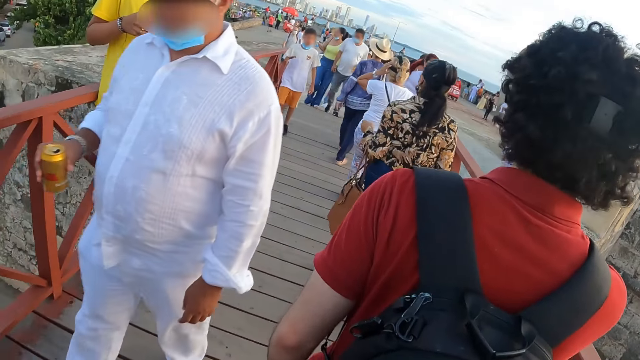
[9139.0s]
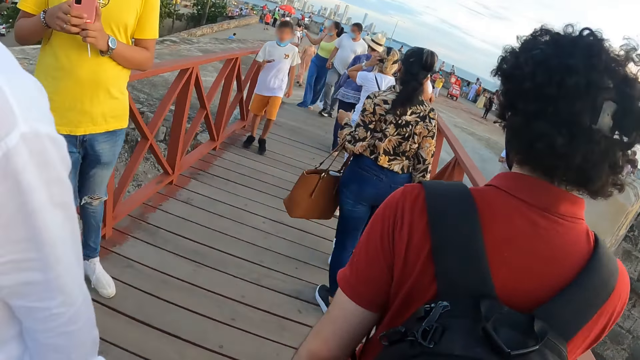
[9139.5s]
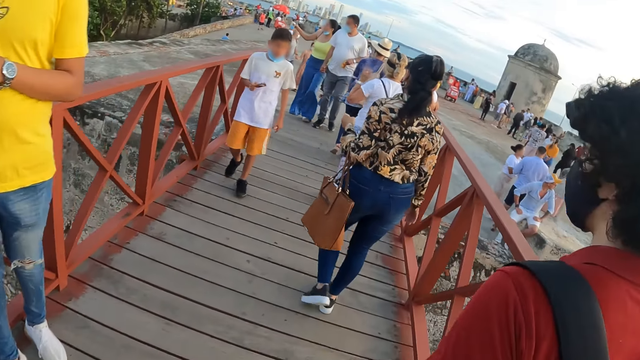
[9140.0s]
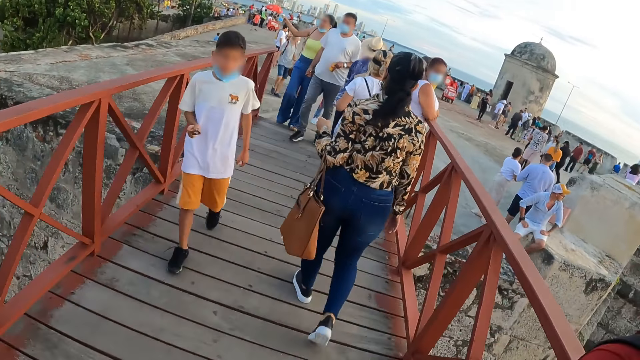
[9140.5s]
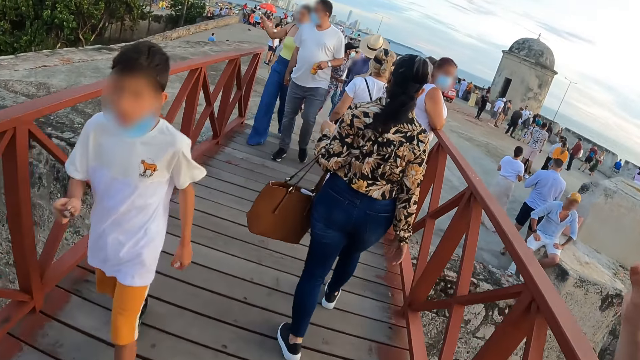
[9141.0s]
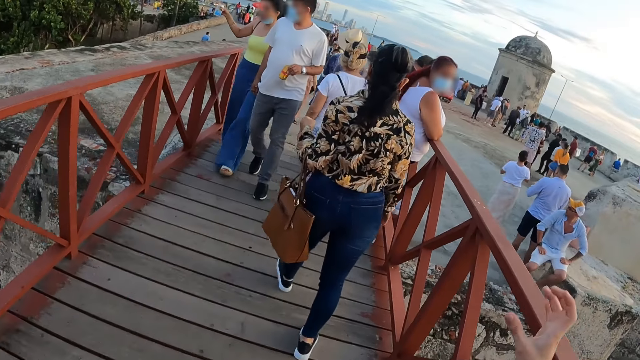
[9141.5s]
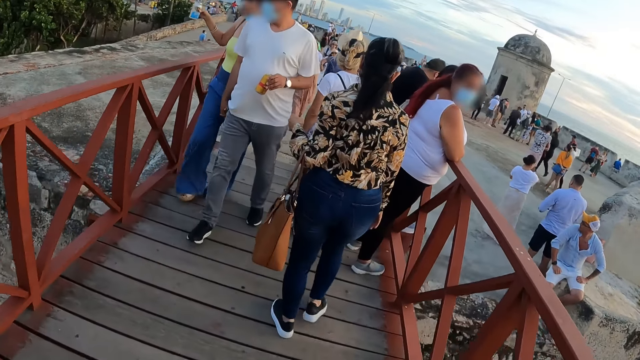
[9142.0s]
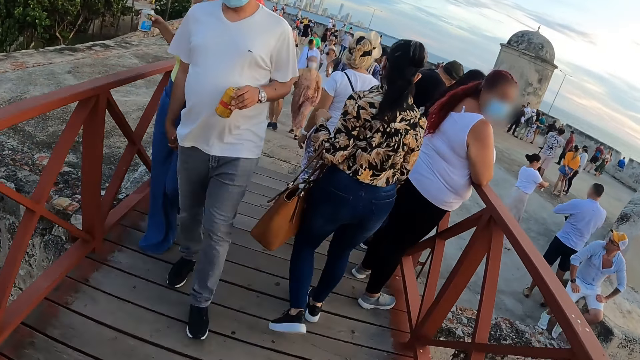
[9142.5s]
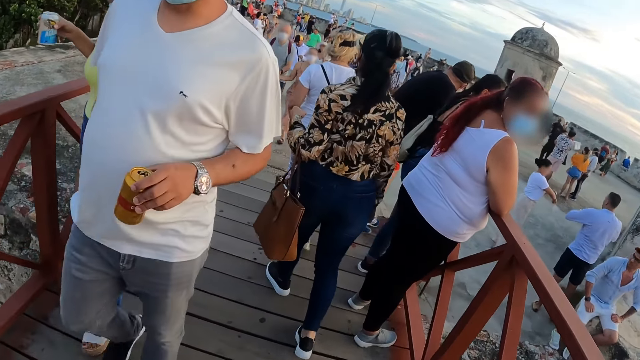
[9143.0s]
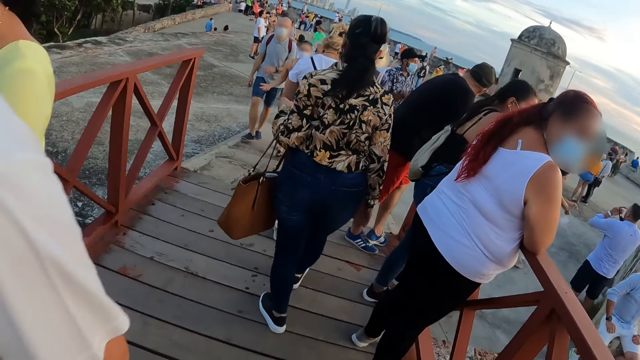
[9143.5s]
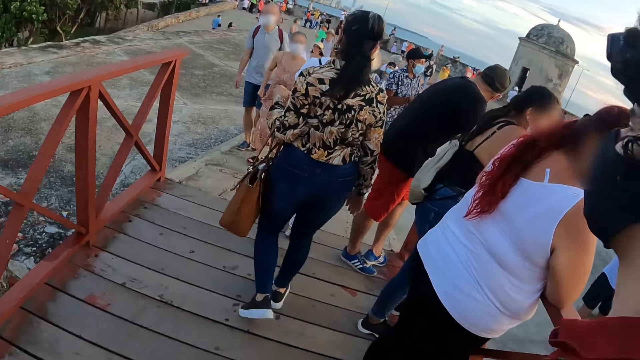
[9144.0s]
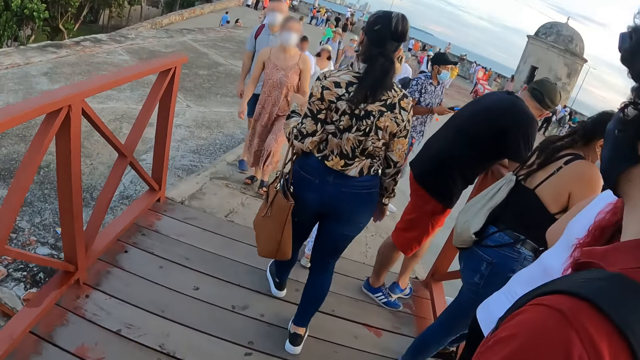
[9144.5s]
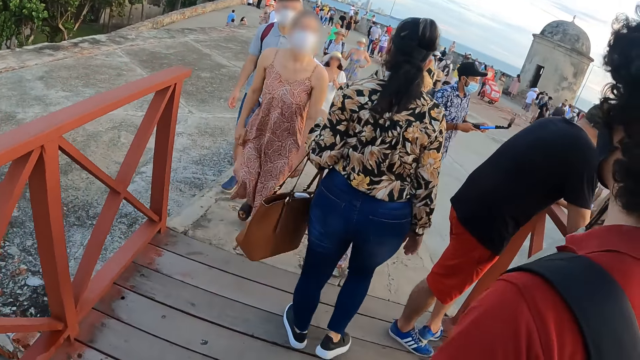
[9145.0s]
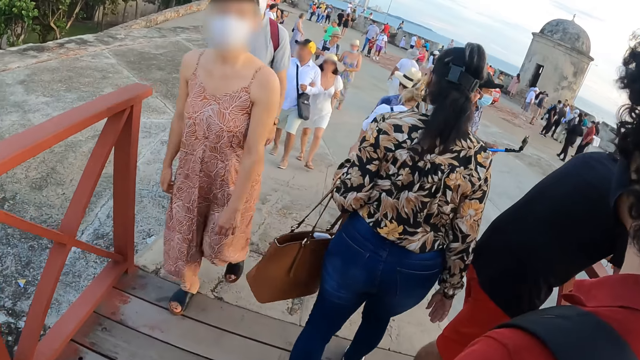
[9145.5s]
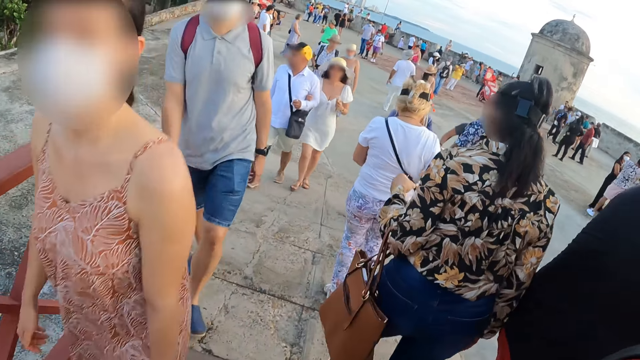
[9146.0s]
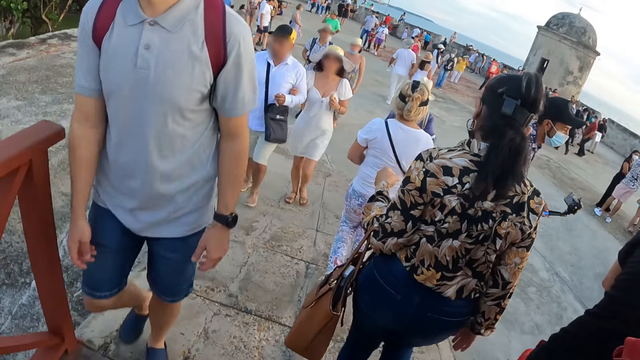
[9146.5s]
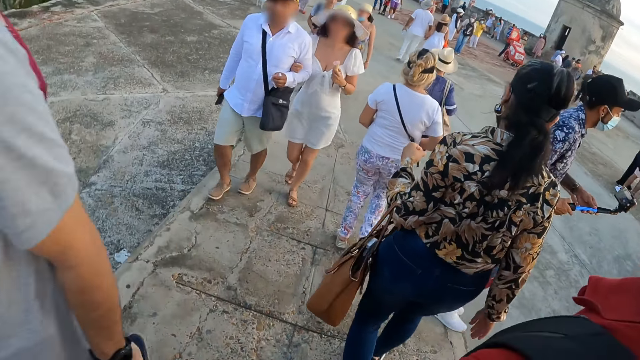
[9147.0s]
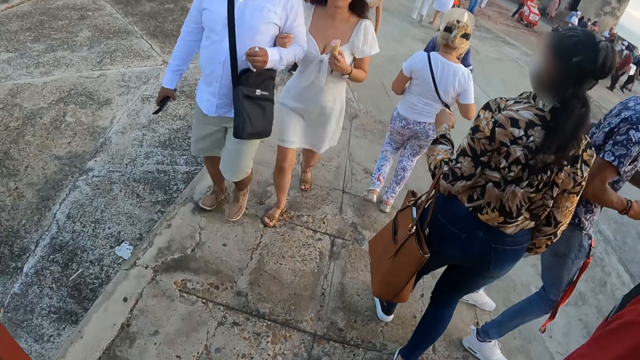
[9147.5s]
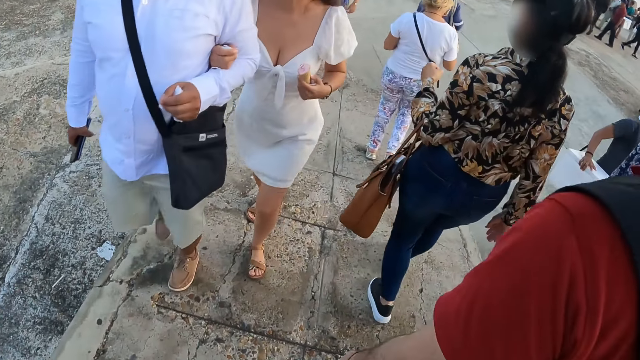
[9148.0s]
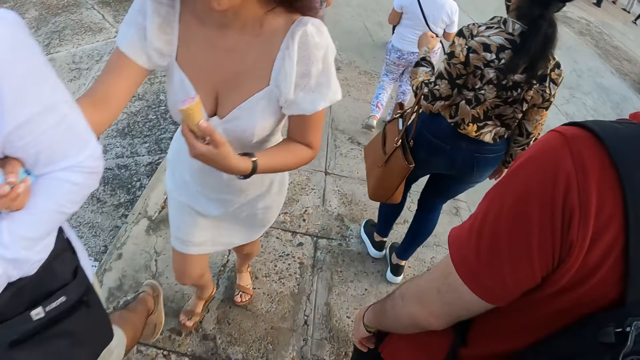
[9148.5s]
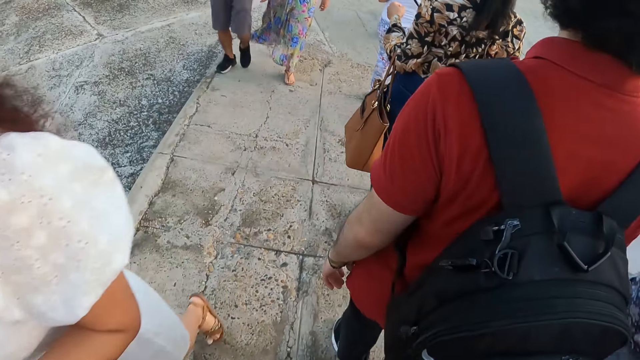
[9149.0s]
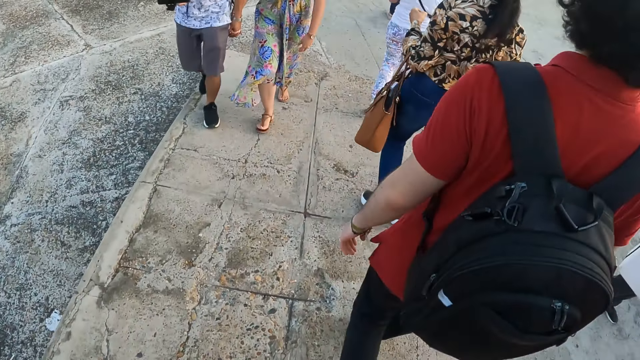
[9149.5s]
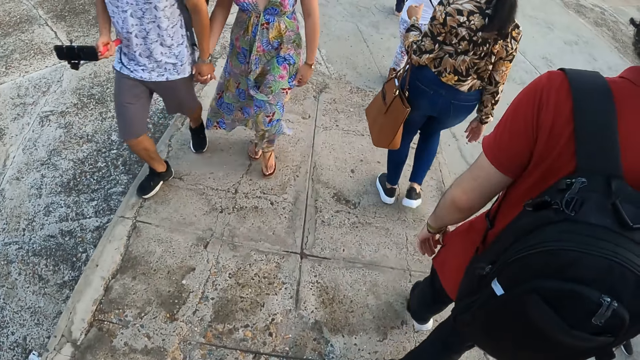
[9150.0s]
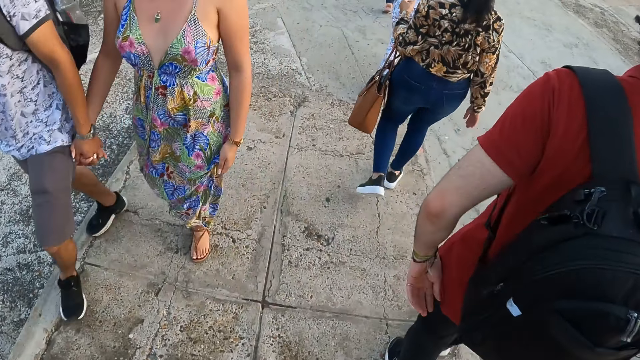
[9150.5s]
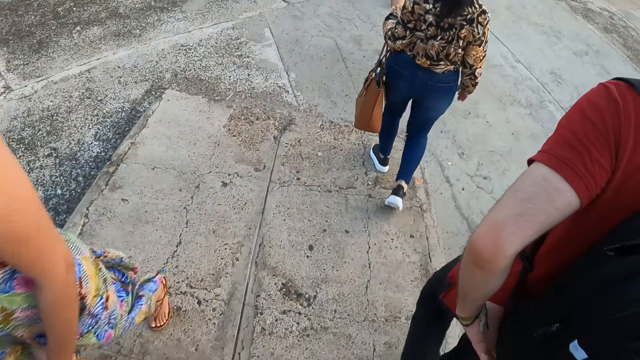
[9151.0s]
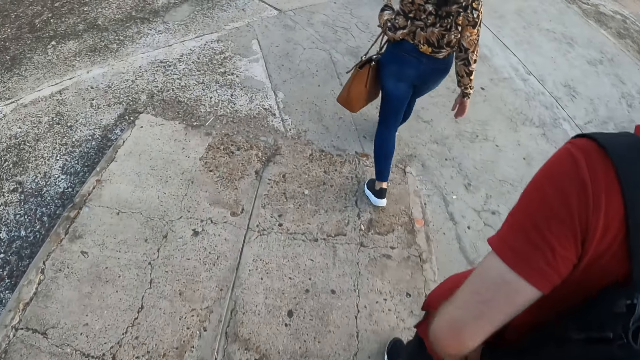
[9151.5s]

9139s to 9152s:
The camera wearer walks along the bridge with a man. The man moves the right hand, gestures at the camera wearer and walks along. A woman walks along.

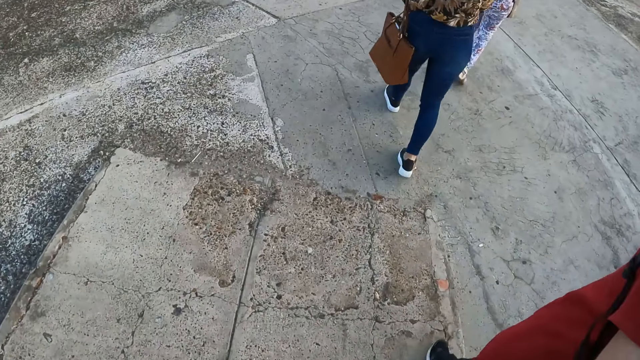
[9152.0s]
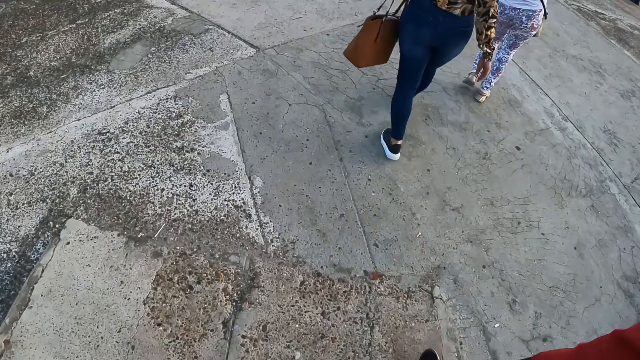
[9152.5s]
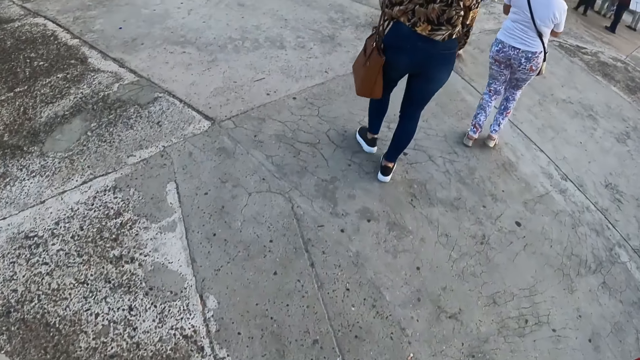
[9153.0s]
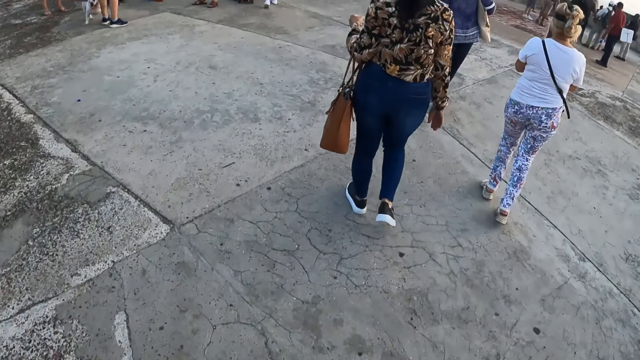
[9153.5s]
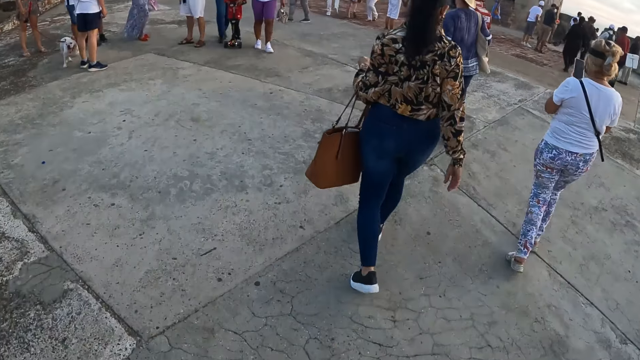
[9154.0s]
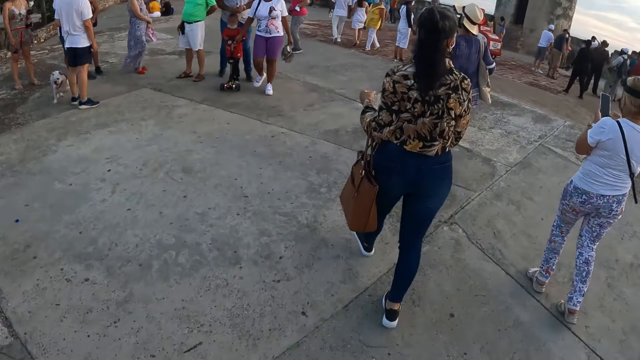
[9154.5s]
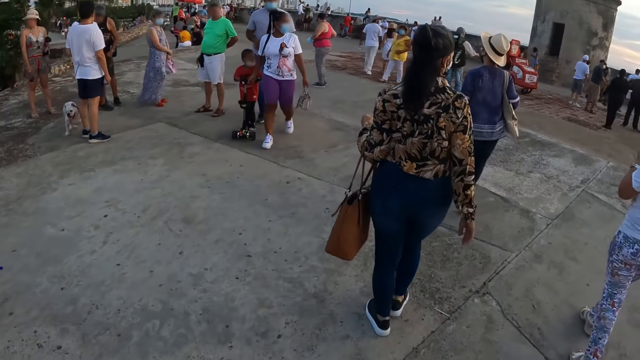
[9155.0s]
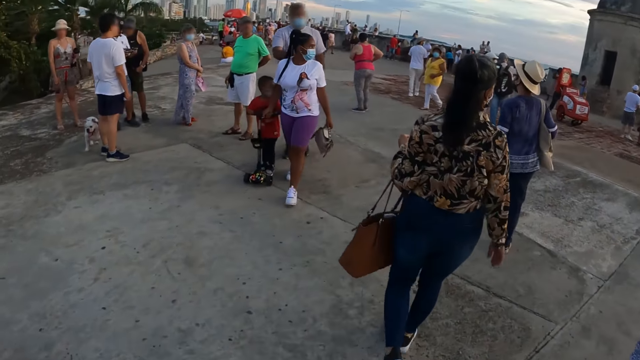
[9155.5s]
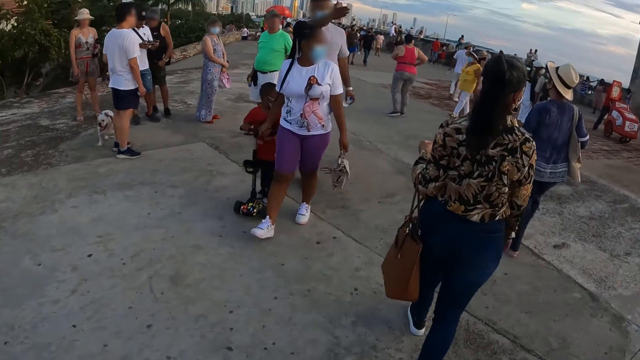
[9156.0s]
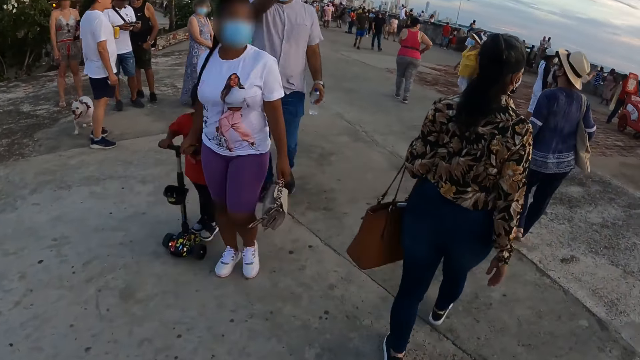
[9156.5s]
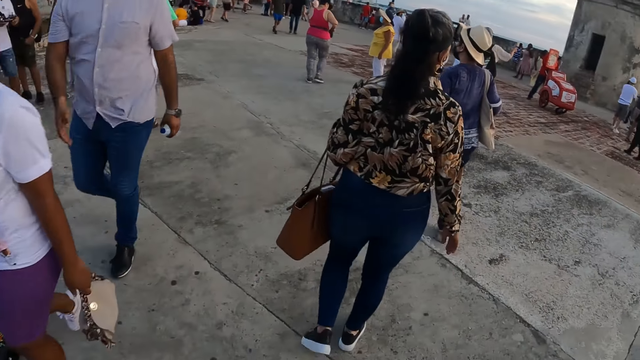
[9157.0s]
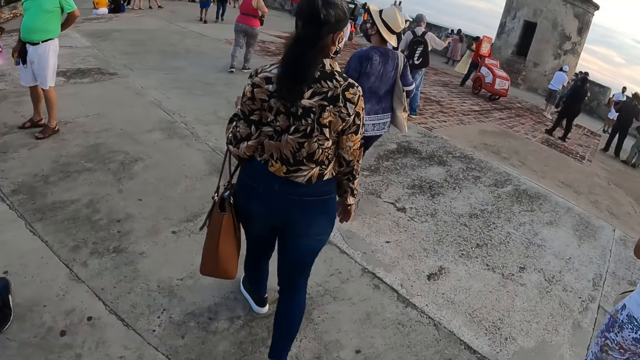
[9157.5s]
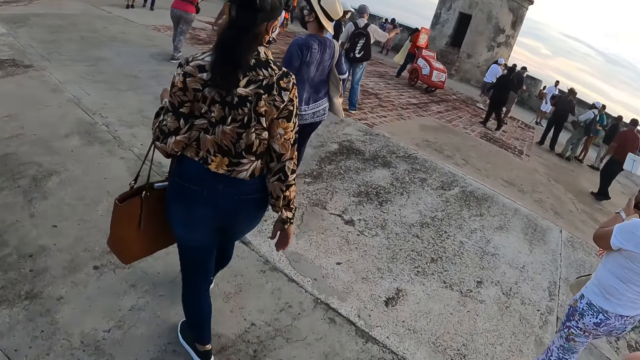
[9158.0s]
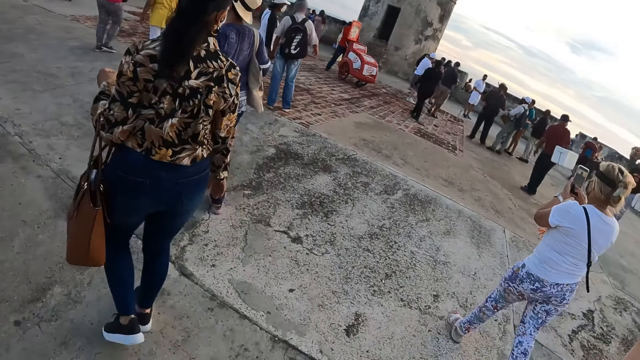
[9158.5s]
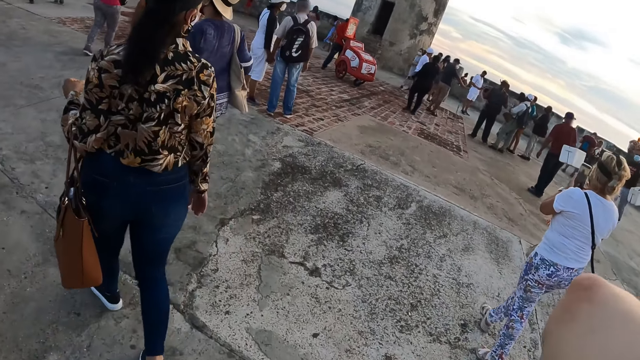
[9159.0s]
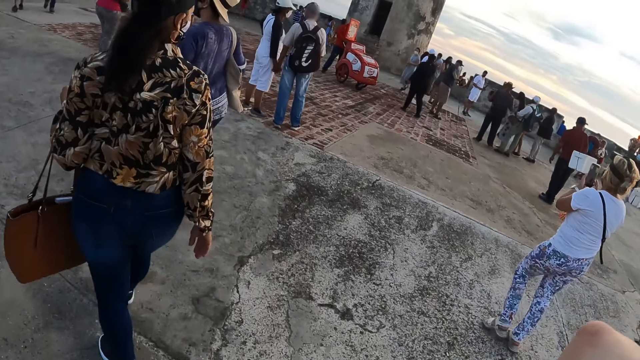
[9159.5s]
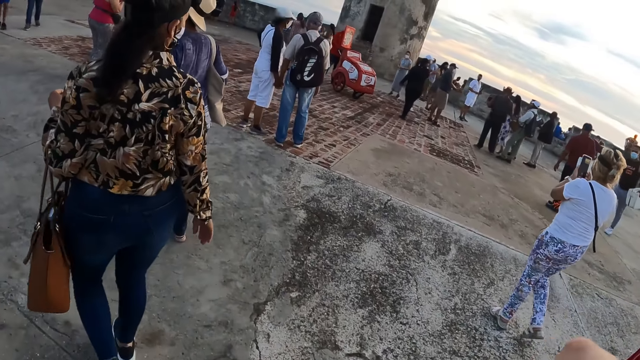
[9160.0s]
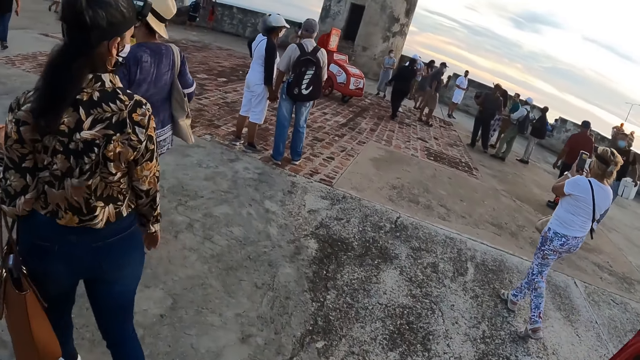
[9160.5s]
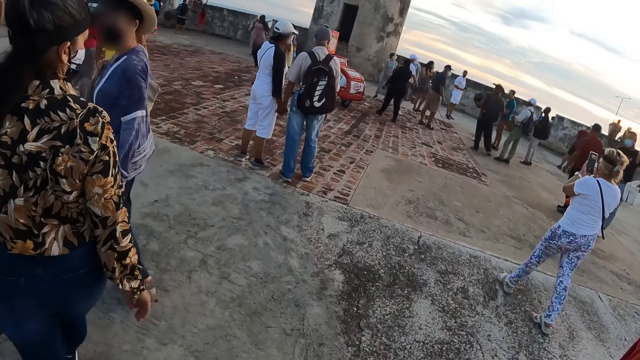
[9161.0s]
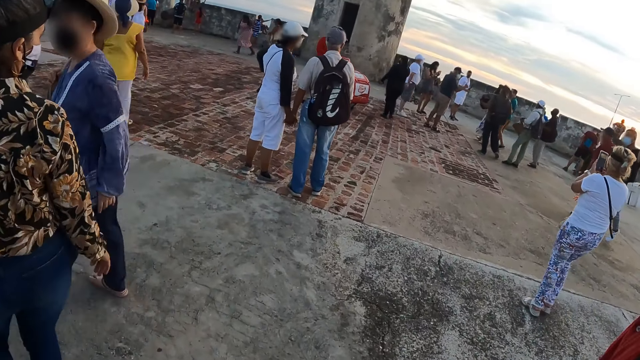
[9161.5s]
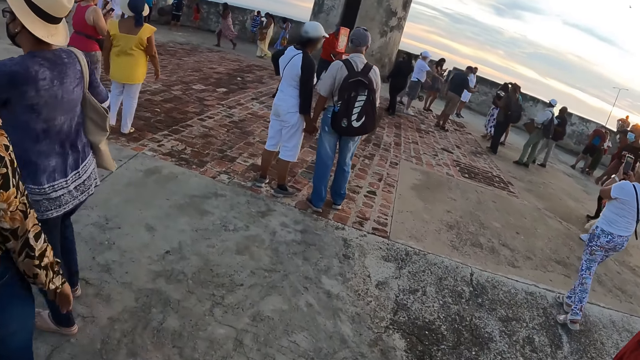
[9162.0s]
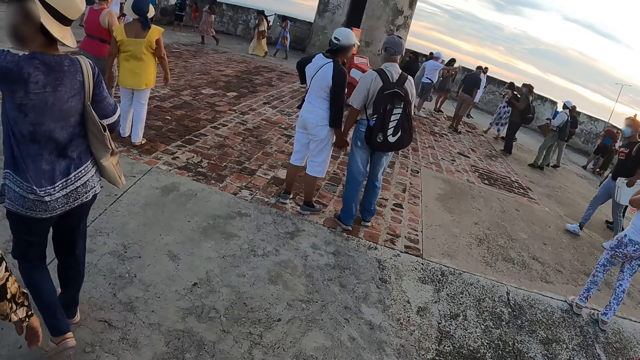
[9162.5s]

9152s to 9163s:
A woman holds the phone with both hands. The camera wearer walks at the scenery. Another woman walks along. The first woman holds the phone with both hands.
